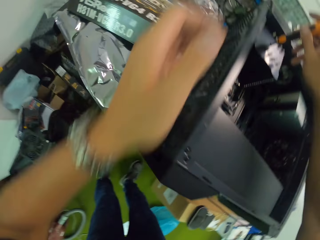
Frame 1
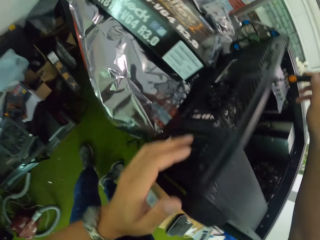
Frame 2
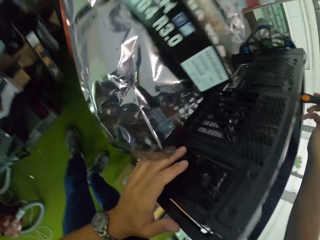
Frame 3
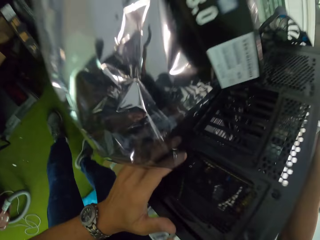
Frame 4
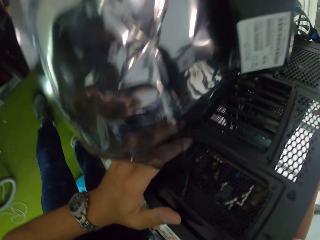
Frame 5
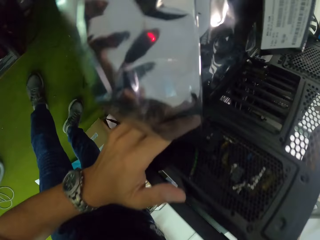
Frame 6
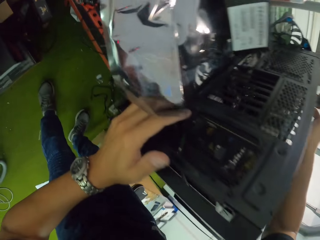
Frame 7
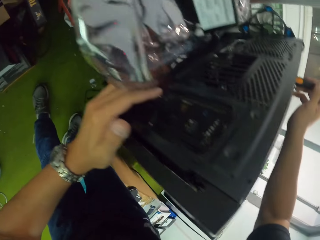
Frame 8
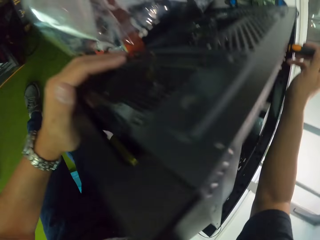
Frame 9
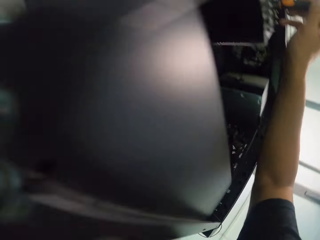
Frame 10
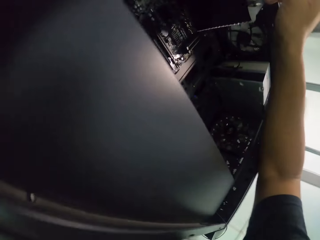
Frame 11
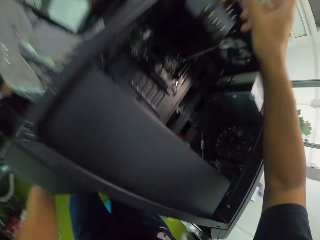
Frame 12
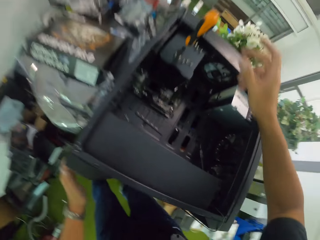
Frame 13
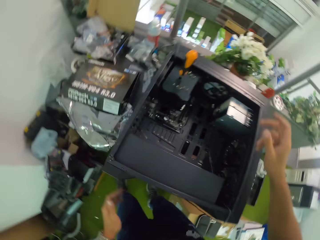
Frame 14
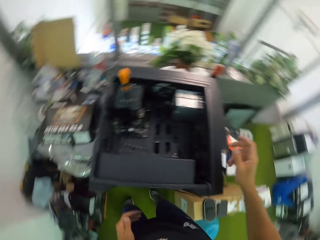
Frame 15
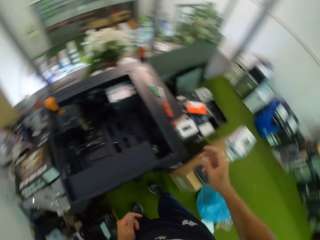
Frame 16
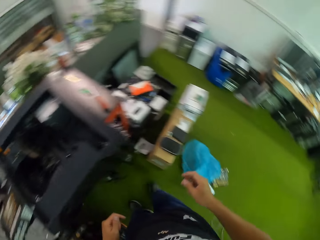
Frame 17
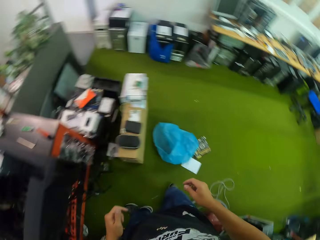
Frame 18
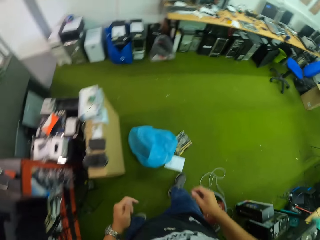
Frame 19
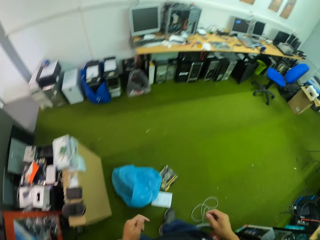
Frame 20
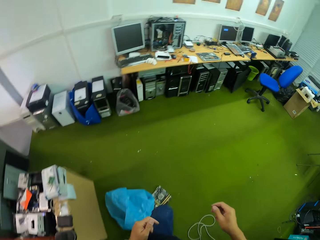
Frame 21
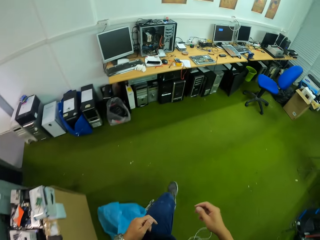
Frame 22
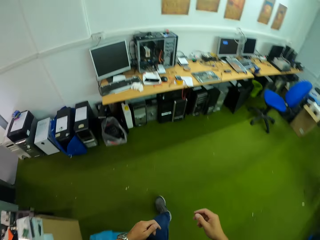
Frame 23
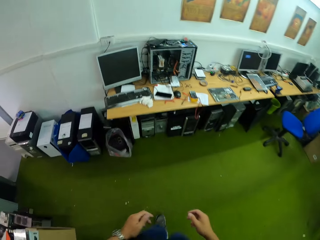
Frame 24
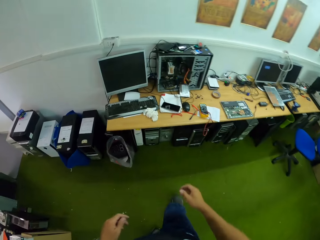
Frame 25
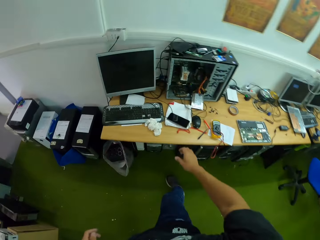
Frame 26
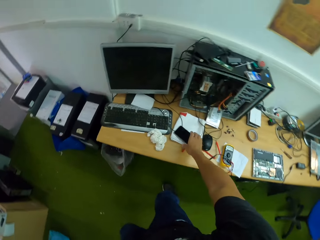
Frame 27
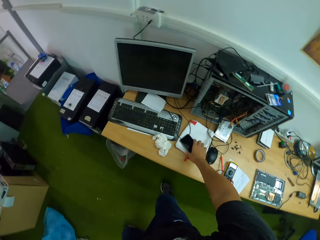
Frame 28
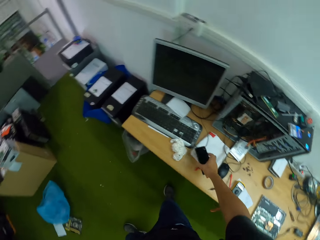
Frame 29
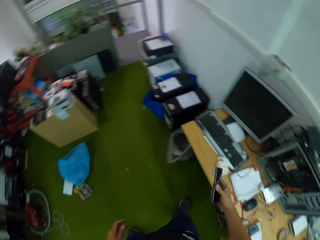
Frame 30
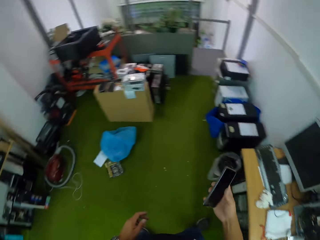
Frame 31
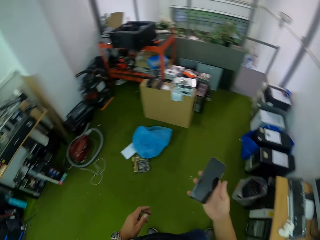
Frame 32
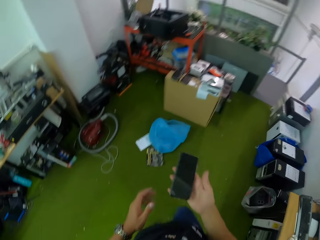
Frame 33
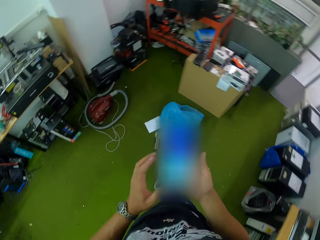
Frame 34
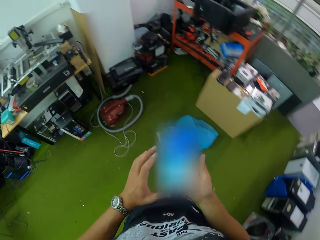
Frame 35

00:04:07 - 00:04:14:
The camera wearer holds the screwdriver with his right hand. He touches the speaker with his left hand. He bends. He walks to the table. He picks up a phone from the table with his right hand. He walks to the workstation.

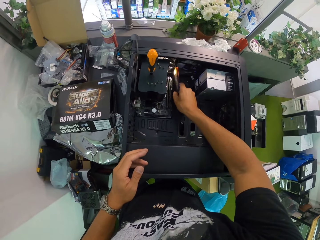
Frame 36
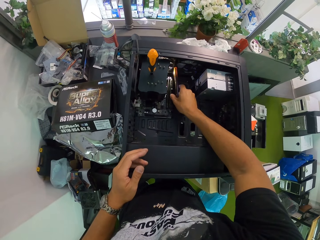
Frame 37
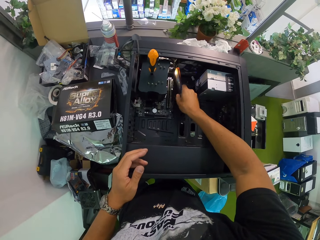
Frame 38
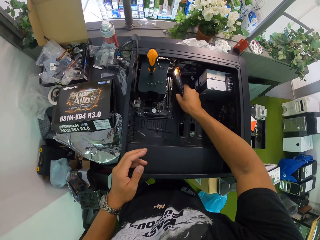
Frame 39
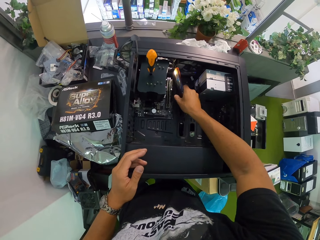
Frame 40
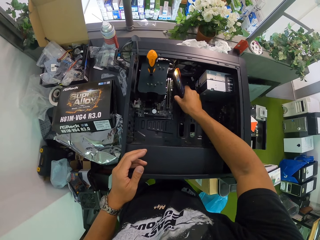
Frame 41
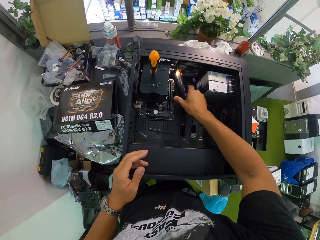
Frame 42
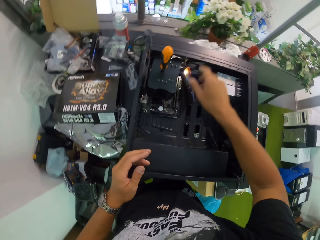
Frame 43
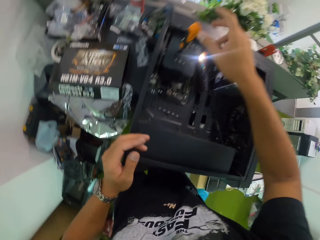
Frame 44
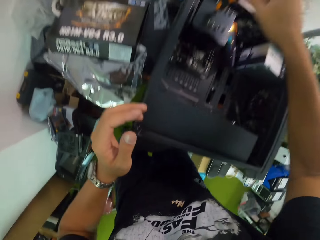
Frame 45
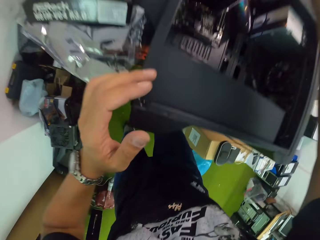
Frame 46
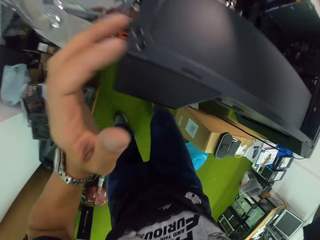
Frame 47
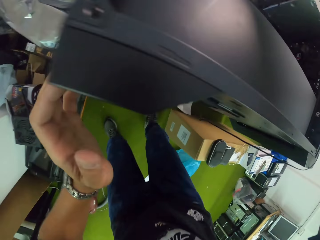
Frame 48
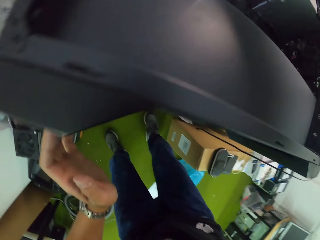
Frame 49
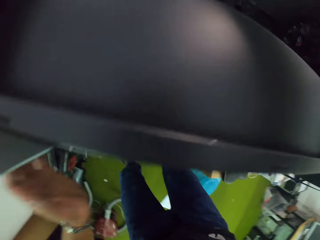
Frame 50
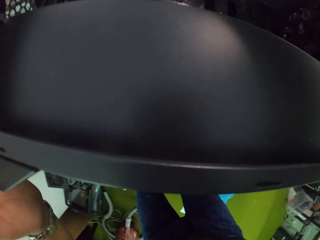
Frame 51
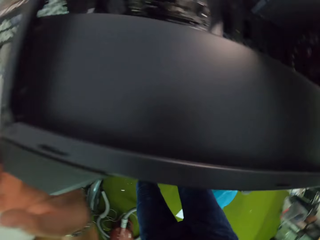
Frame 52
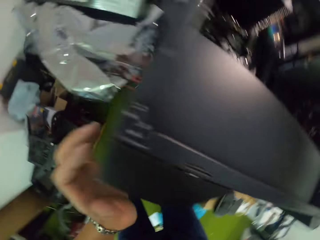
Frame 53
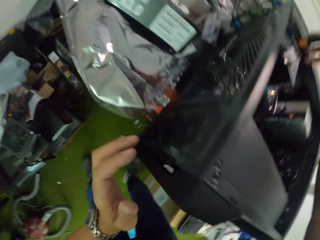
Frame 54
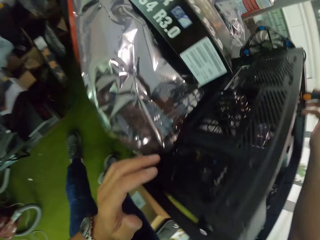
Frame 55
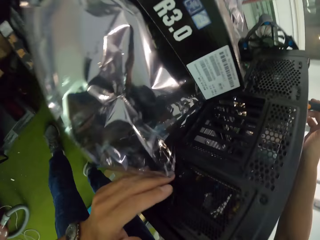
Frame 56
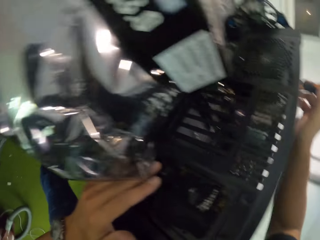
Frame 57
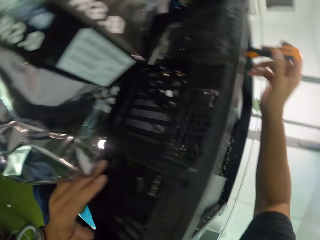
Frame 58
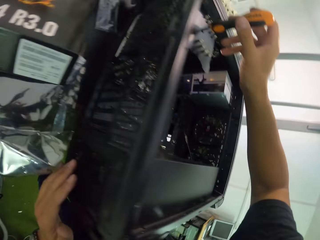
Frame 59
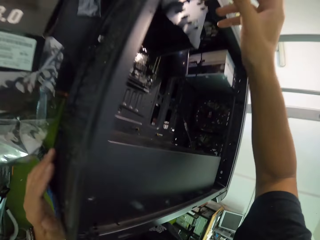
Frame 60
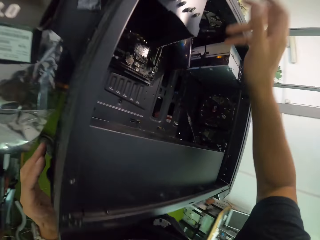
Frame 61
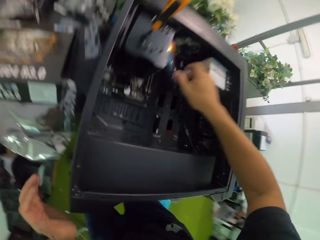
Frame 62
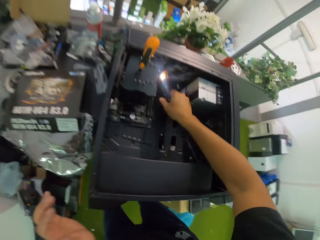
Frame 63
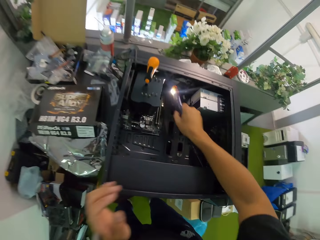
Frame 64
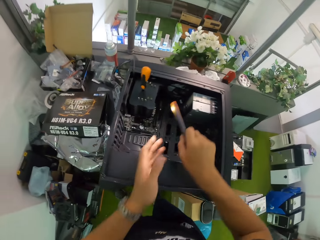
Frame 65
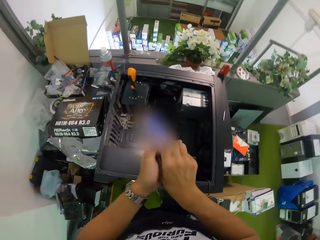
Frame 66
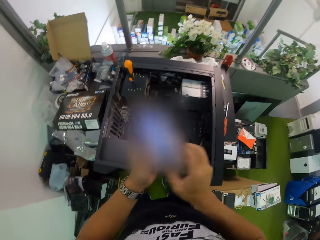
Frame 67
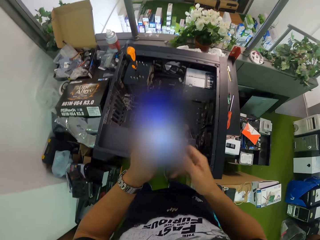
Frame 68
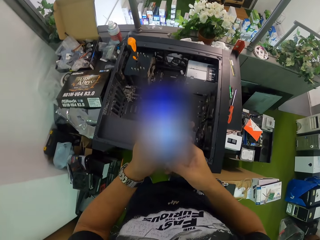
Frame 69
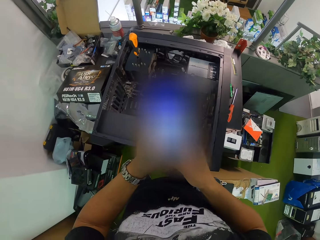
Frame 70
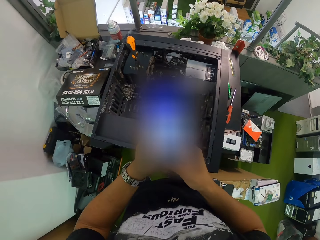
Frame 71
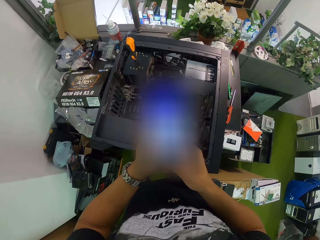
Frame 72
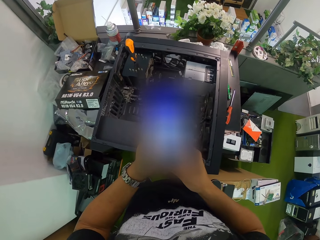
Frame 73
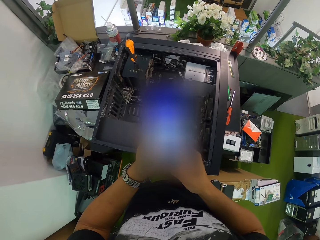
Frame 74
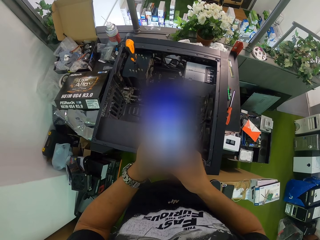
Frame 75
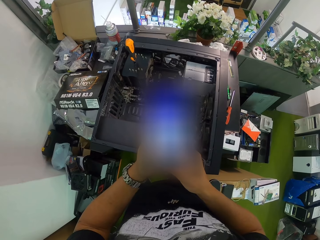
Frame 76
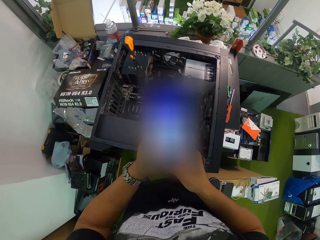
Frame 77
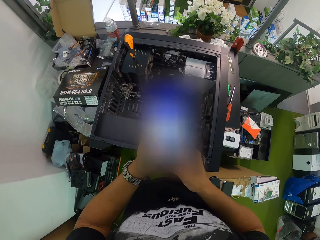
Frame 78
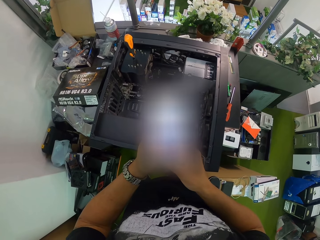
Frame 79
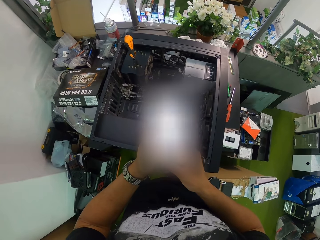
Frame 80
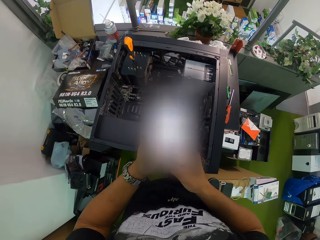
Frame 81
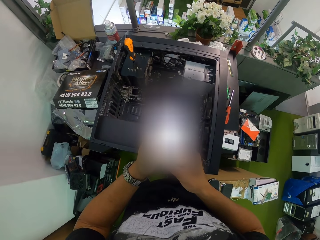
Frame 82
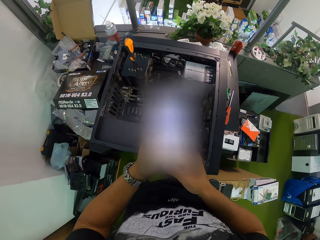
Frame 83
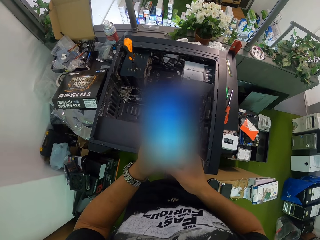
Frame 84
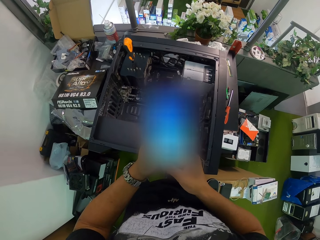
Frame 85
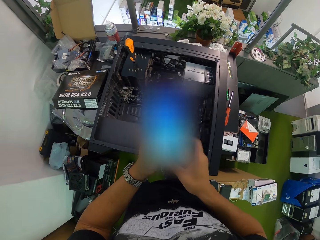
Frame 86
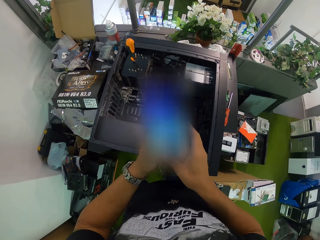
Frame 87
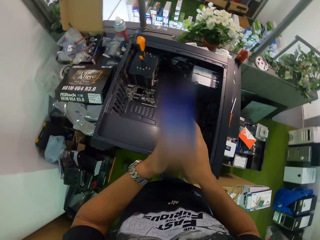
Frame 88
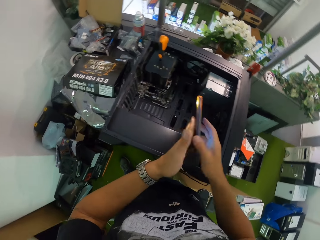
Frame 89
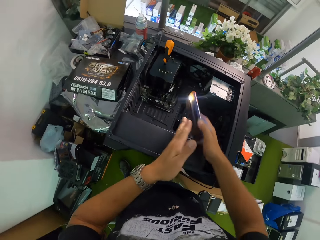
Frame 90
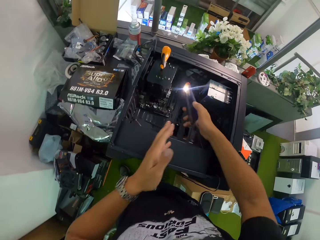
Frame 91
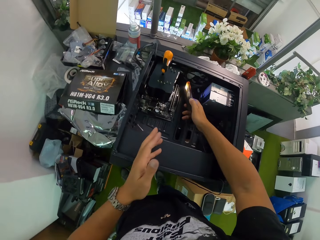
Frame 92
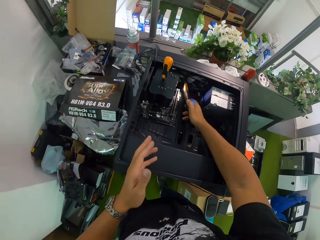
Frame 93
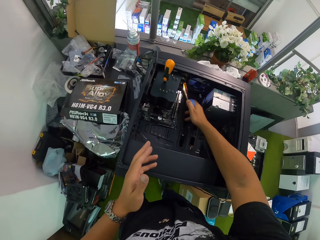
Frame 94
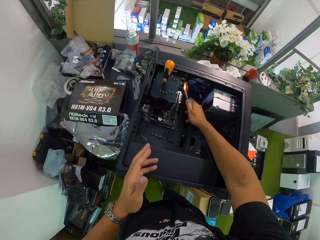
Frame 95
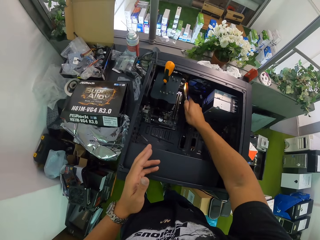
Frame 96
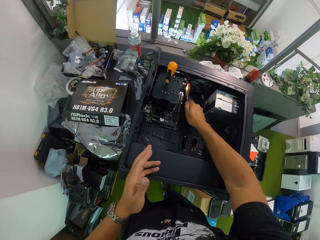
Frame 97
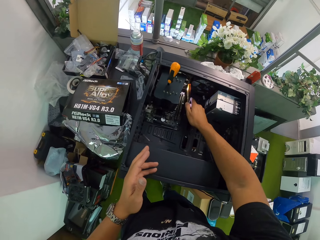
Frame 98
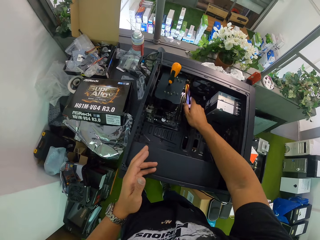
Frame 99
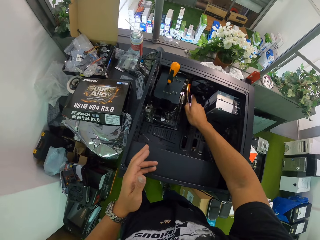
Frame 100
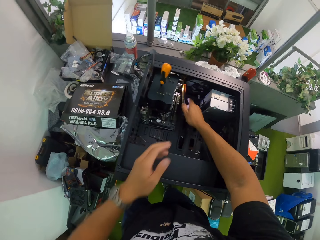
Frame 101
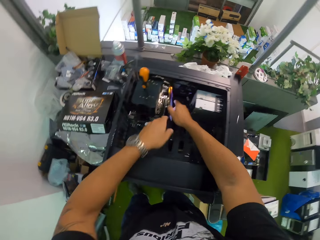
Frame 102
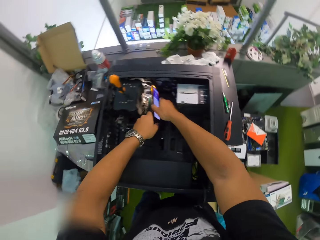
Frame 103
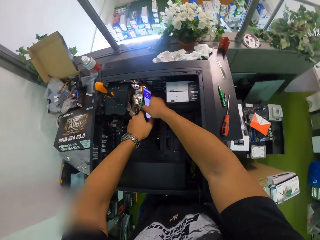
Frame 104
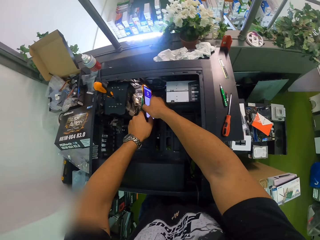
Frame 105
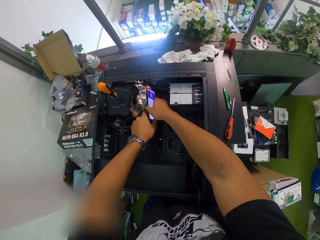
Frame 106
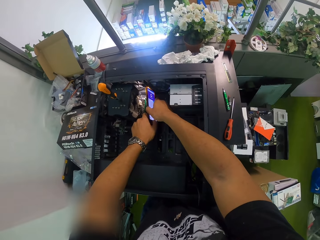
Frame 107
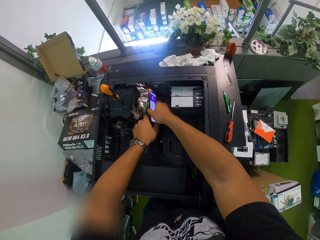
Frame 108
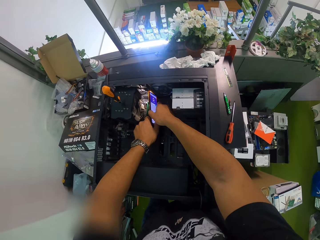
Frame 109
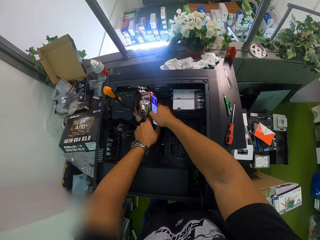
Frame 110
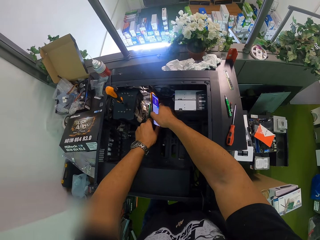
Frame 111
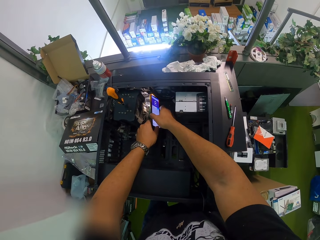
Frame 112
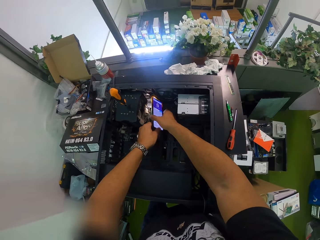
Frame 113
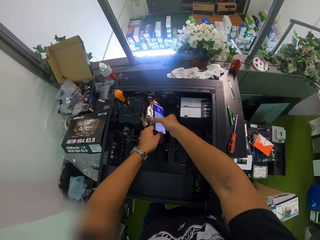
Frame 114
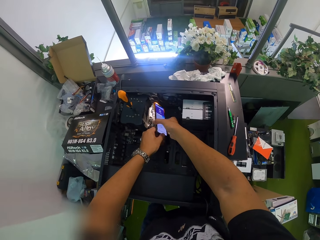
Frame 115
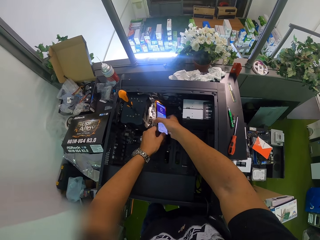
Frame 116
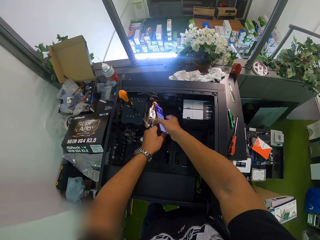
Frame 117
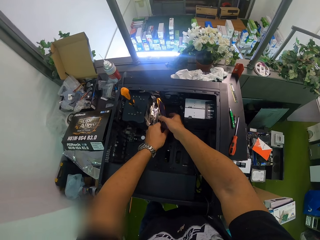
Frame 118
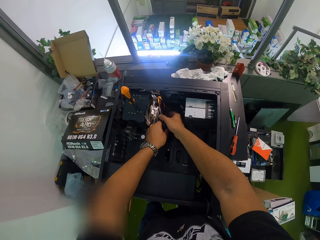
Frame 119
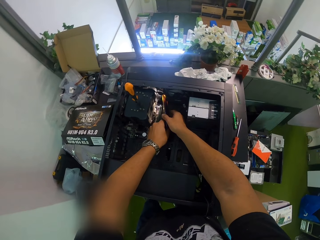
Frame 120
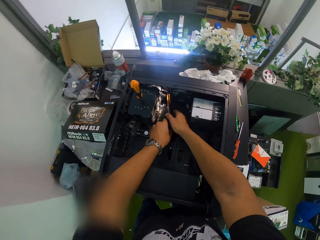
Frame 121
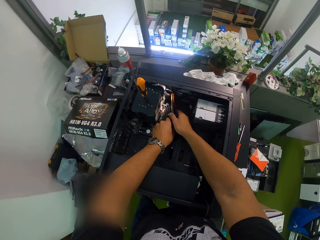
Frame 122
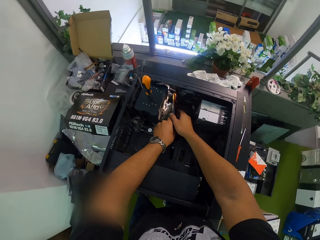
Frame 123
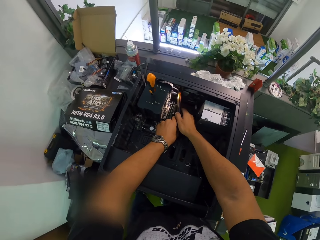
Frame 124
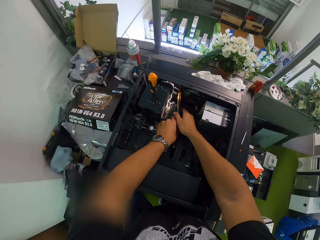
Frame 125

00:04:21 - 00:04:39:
The camera wearer holds the screwdriver with his right hand. He picks up the phone from the speaker with his right hand. He moves the phone to his right hand. He presses the phone with his right hand. He checks the phone. He places the phone in the speaker with his right hand. He adjusts the phone in the speaker with both hands.
